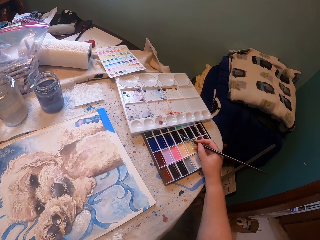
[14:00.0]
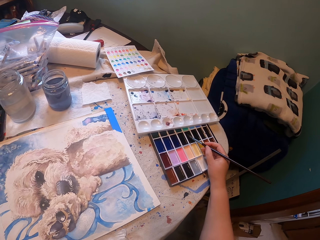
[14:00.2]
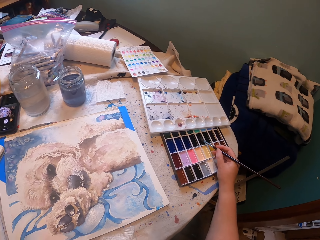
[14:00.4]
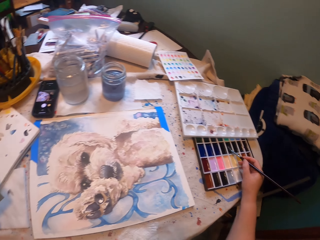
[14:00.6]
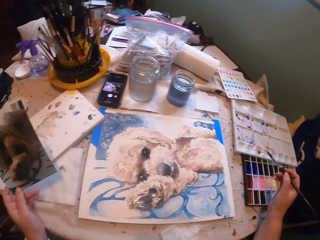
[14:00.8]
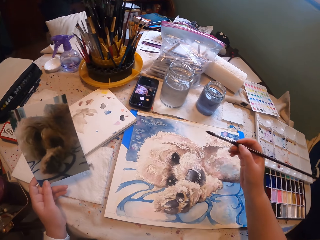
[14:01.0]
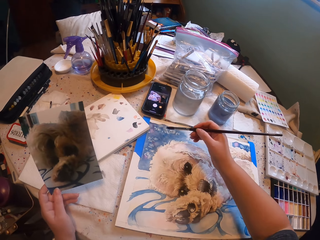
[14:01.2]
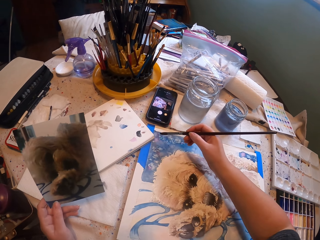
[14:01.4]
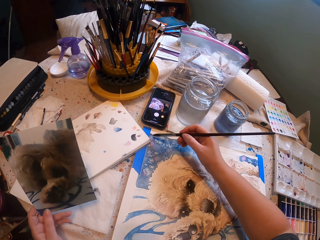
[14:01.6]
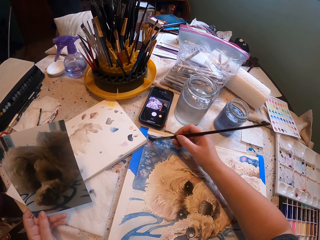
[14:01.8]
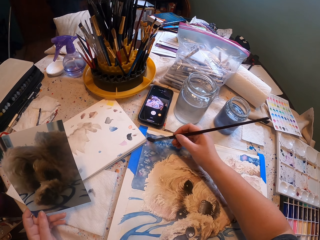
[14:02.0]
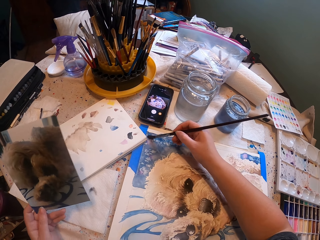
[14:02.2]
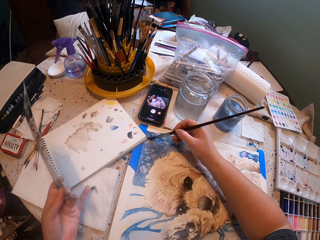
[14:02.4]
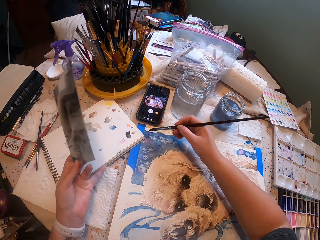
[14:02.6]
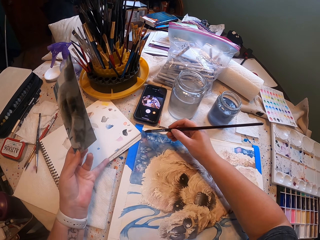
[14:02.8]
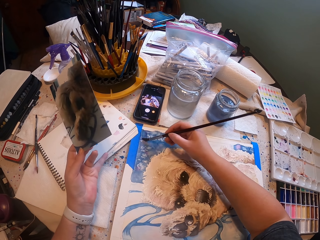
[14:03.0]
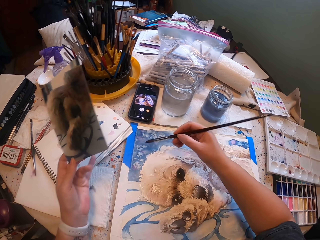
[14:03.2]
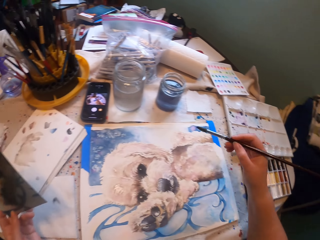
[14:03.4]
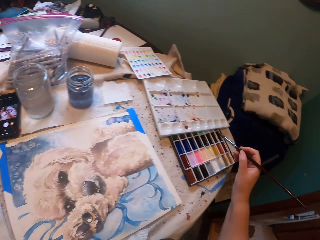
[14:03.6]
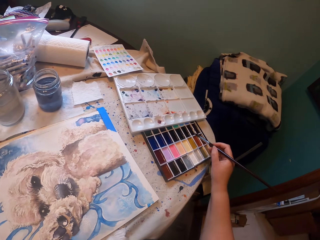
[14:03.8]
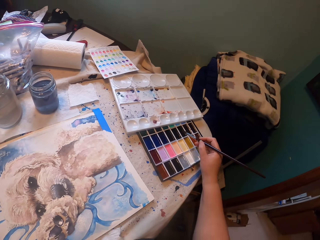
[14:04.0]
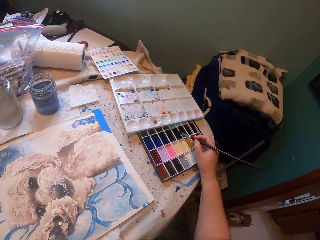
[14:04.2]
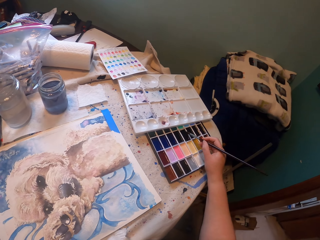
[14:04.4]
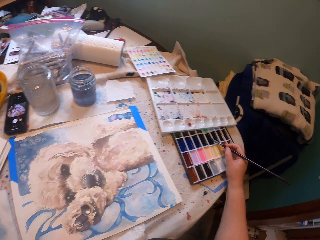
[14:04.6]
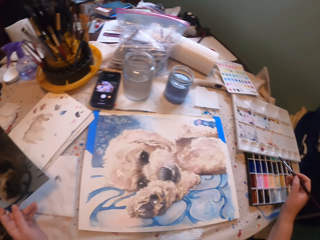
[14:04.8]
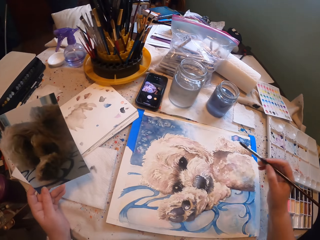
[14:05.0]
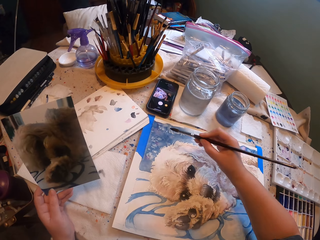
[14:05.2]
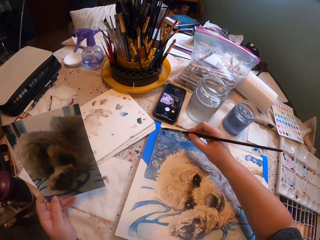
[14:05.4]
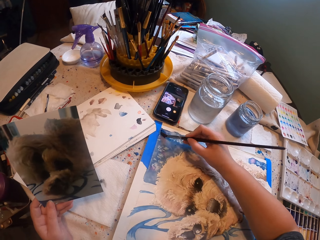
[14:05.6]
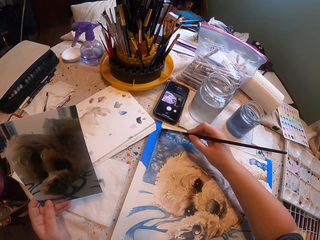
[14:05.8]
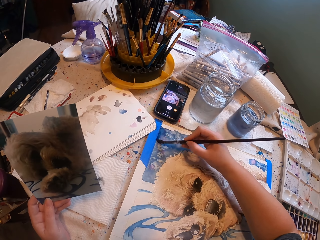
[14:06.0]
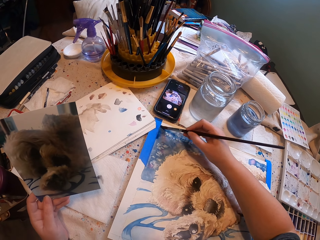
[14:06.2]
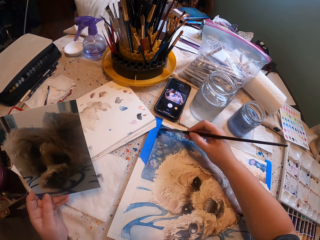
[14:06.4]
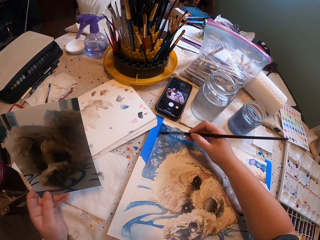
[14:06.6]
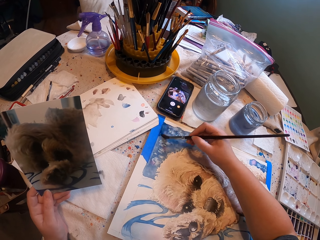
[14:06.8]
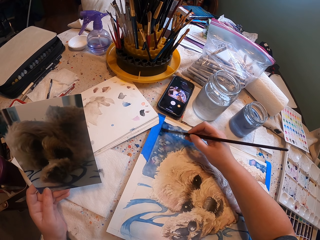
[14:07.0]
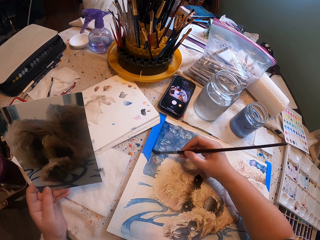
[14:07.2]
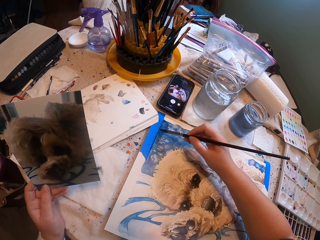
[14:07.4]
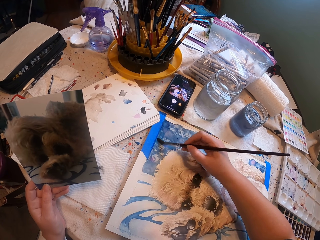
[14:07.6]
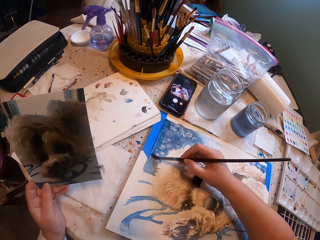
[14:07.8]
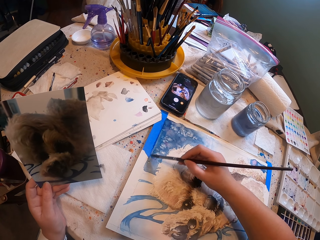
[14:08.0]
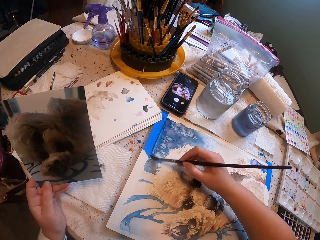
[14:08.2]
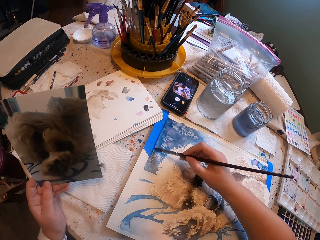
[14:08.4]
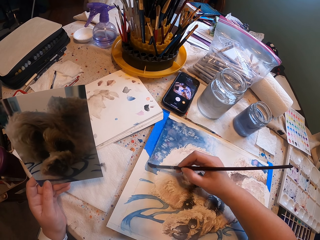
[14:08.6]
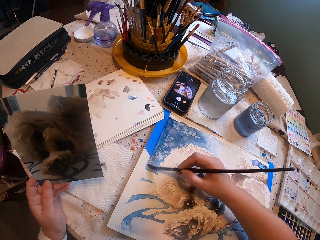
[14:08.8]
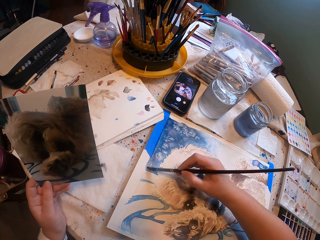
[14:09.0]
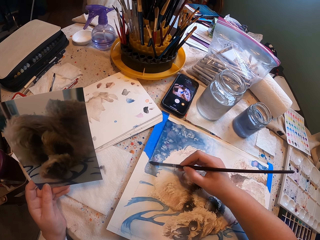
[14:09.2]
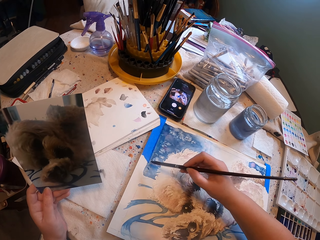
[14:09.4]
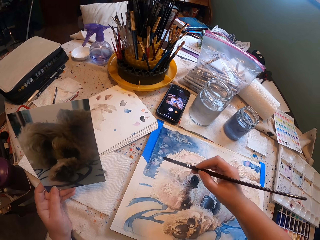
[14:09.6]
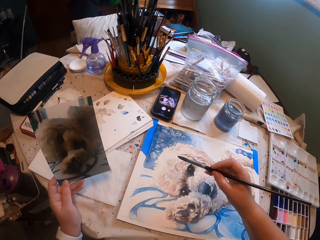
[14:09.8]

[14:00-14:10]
The camera wearer dips the paintbrush in the palette. They paint the picture on the painting board with the paintbrush. They push a book. They dip the paintbrush in the palette, and paint the picture on the painting board with the paintbrush.

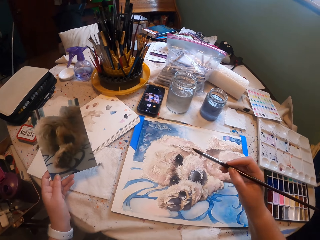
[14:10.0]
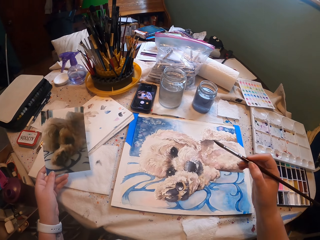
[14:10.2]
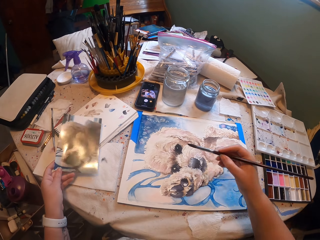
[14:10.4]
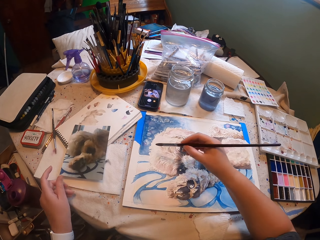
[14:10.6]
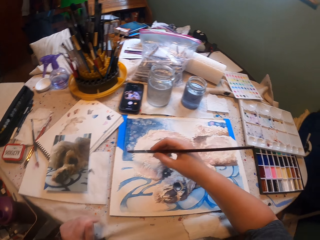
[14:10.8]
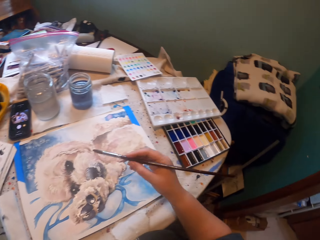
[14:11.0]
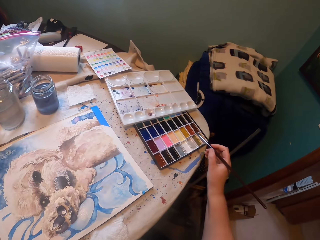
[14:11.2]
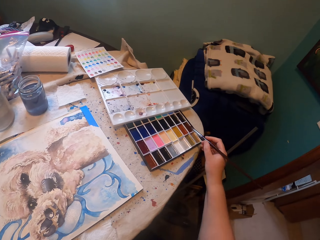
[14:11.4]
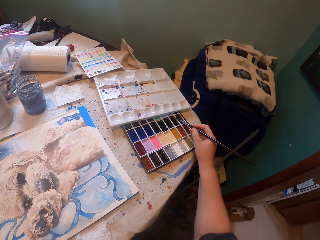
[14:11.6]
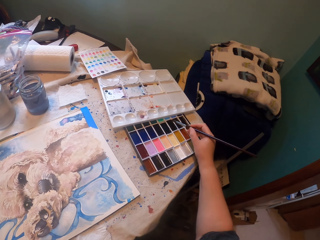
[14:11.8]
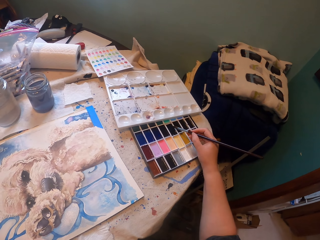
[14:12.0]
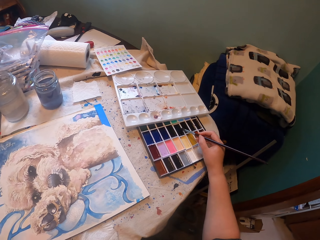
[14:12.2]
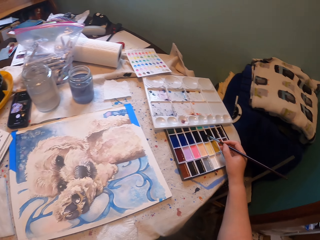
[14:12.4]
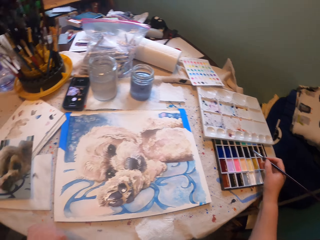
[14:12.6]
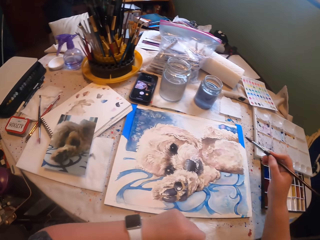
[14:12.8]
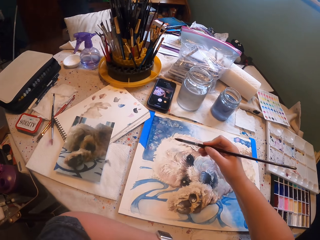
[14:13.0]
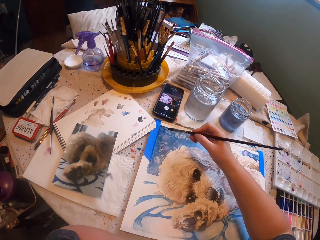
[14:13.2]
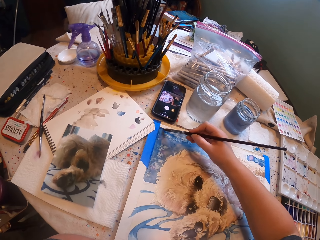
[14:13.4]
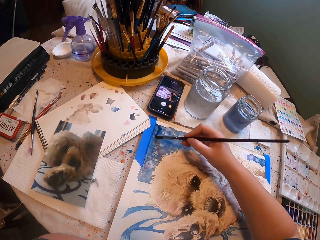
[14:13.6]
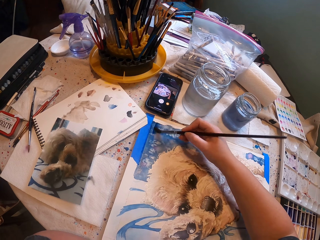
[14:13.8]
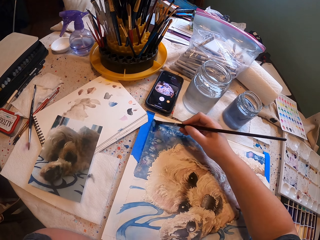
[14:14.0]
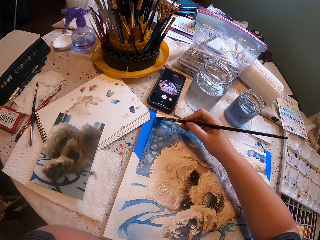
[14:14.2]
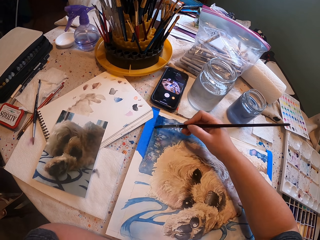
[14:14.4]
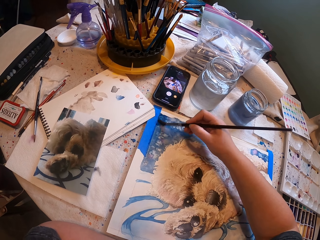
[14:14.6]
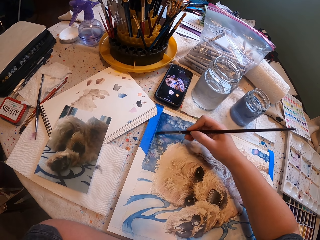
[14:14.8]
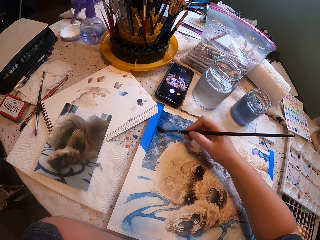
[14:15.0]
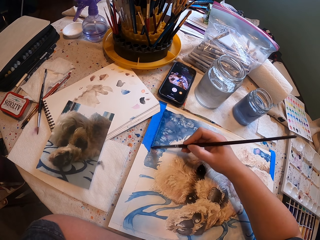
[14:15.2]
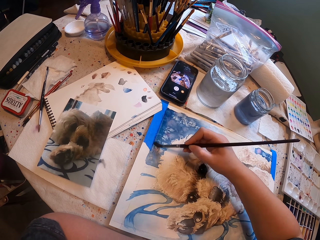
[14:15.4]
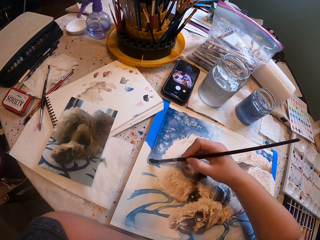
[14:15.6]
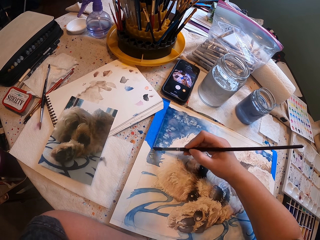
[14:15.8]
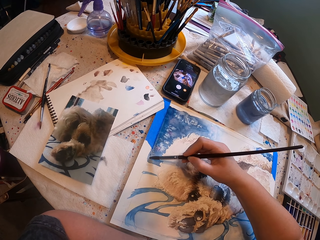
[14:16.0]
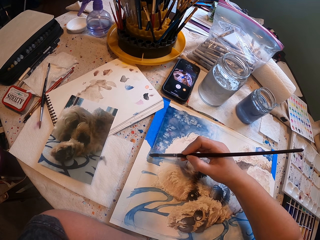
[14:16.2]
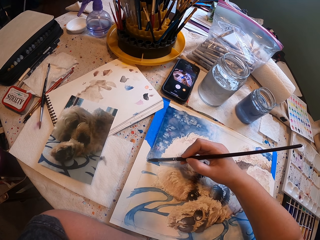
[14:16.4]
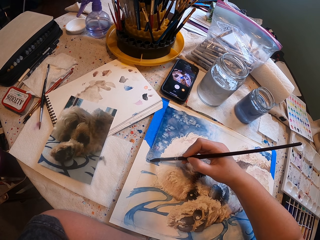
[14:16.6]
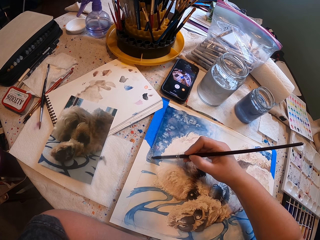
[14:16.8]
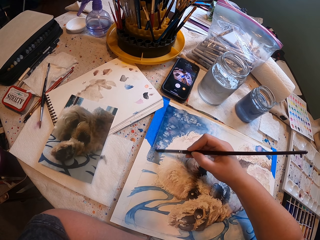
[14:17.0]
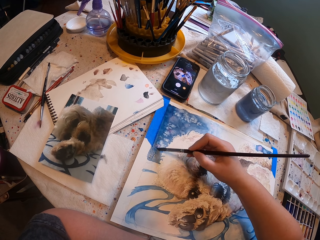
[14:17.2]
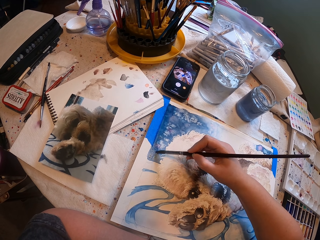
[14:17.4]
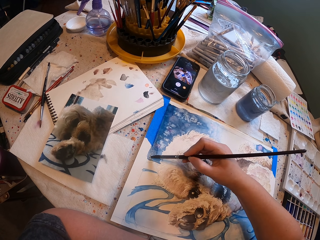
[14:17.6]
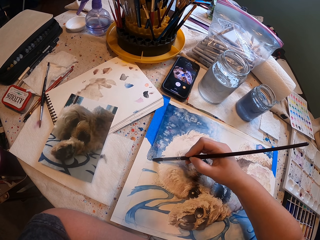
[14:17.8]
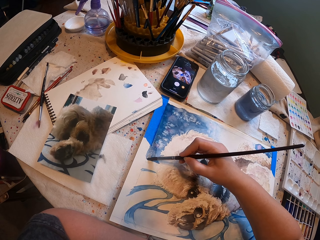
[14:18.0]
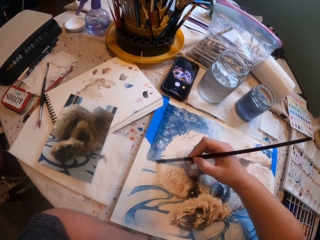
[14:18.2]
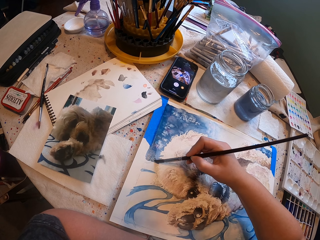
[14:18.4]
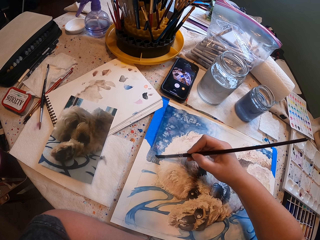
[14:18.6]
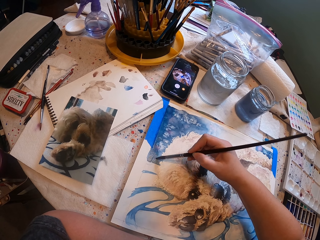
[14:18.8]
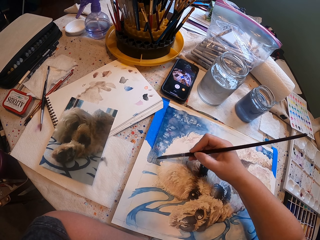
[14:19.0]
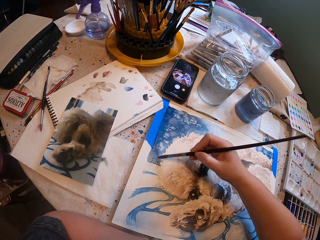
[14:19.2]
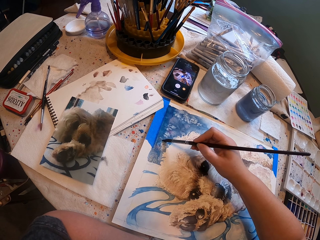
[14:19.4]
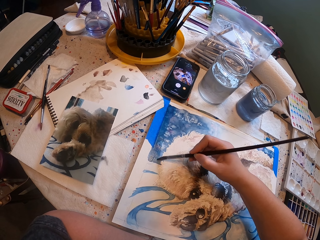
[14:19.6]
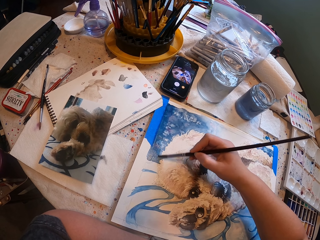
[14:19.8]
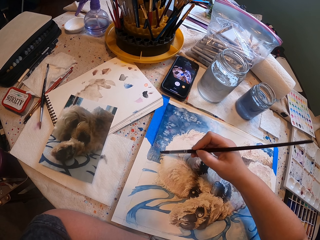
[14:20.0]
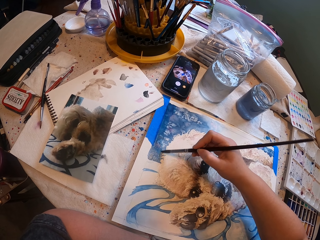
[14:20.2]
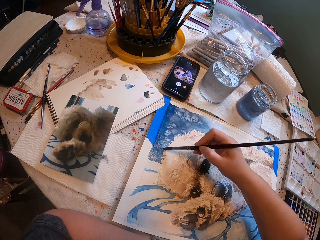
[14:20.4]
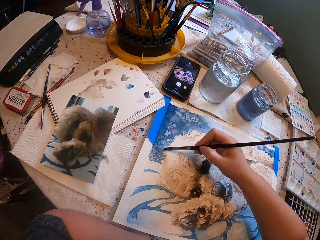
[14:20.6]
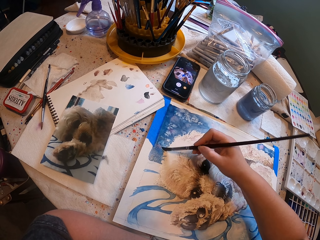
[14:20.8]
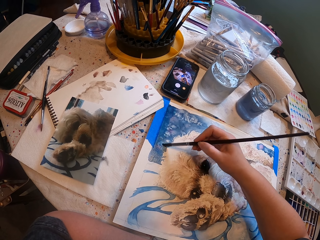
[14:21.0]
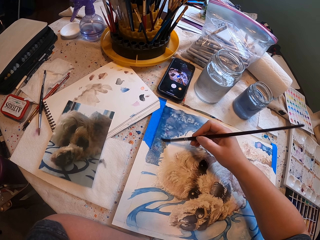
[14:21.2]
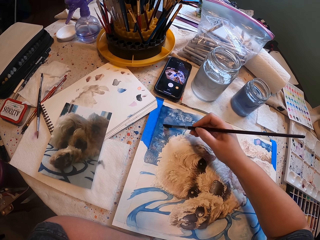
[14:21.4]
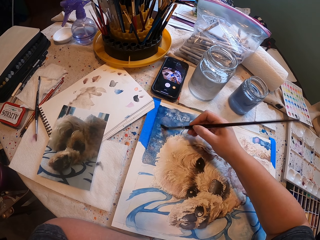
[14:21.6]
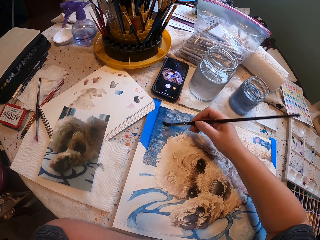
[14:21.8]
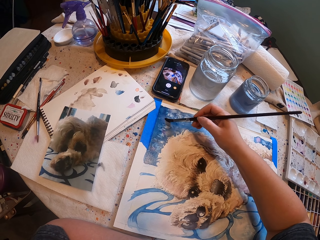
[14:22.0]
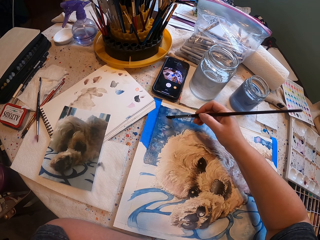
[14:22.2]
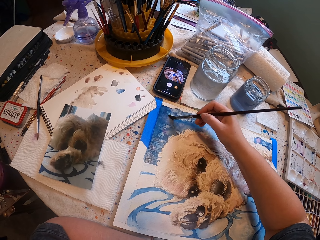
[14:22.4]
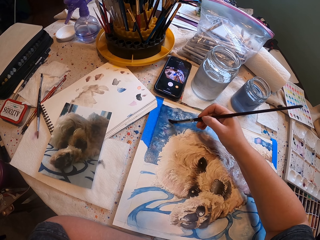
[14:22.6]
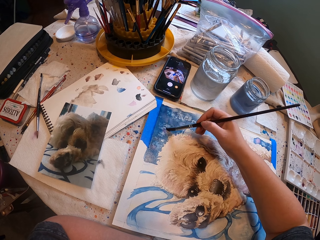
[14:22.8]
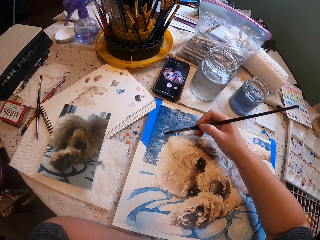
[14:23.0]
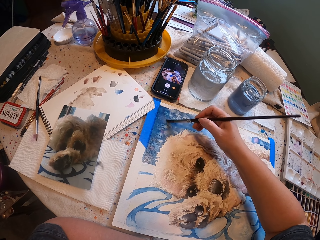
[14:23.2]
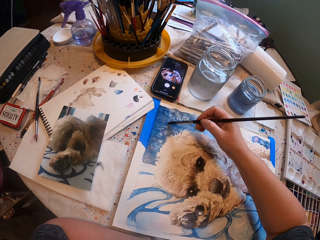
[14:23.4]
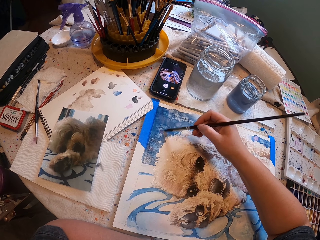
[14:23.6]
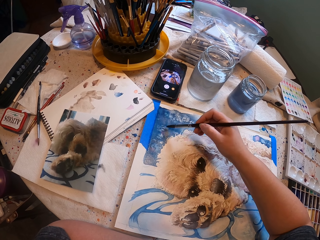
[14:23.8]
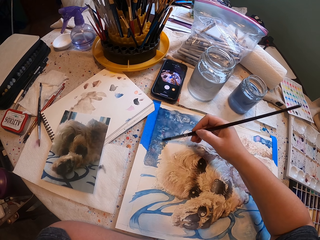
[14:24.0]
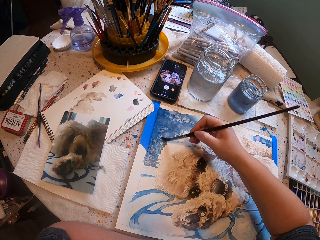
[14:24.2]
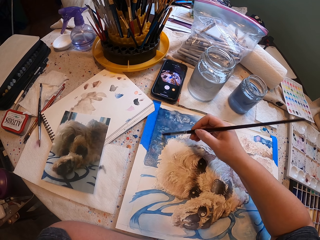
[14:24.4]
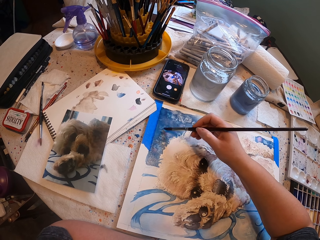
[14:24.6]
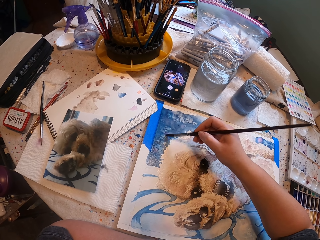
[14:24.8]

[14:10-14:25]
The camera wearer drops the picture on the table. They dip the paintbrush in the palette. They paint the picture on the painting board with the paintbrush.
